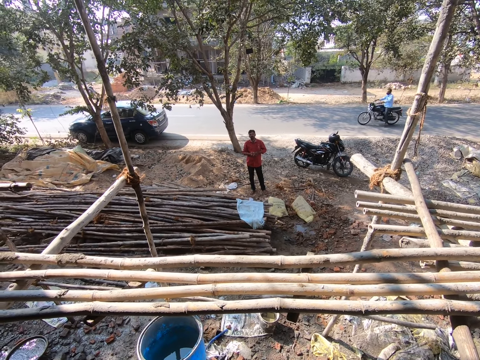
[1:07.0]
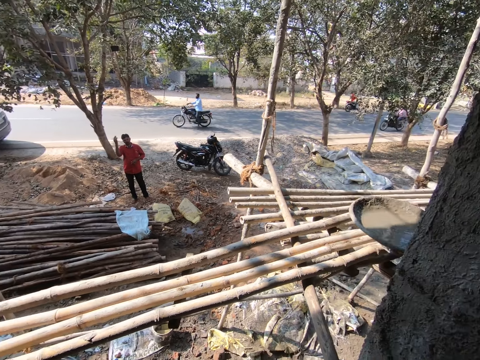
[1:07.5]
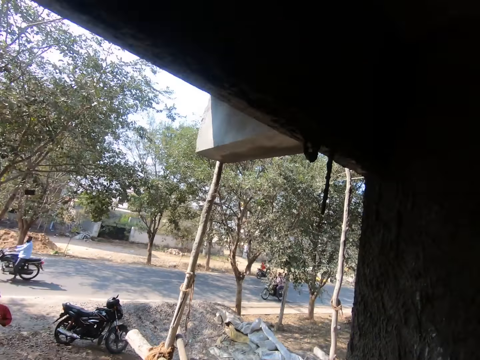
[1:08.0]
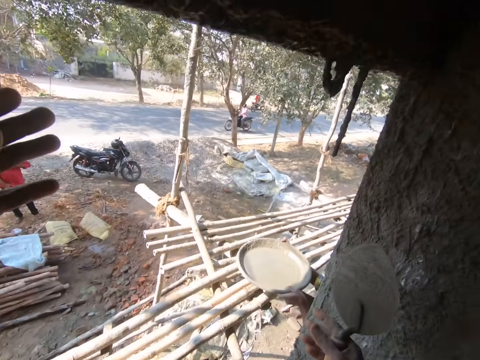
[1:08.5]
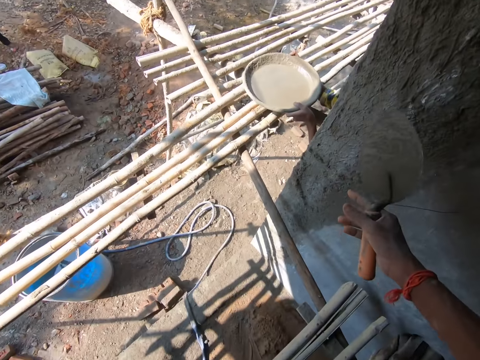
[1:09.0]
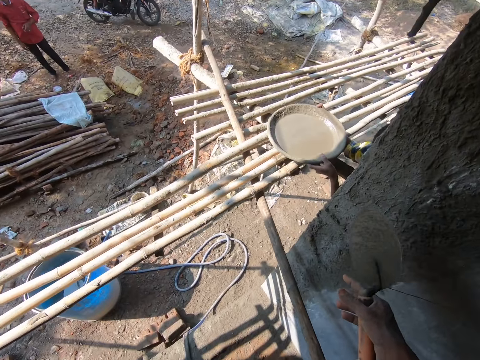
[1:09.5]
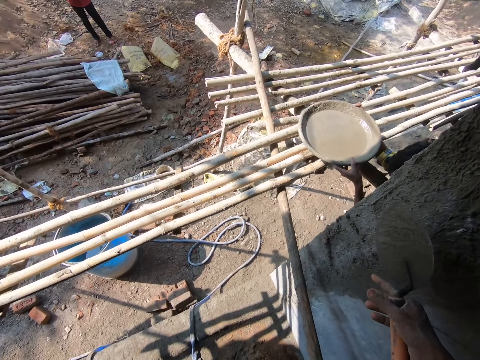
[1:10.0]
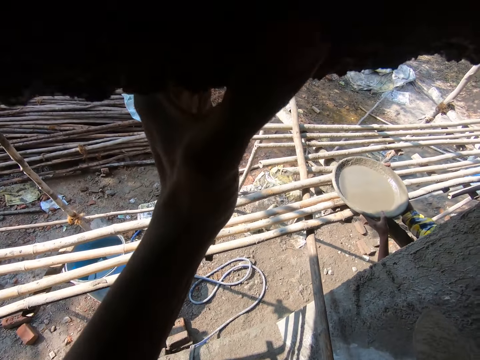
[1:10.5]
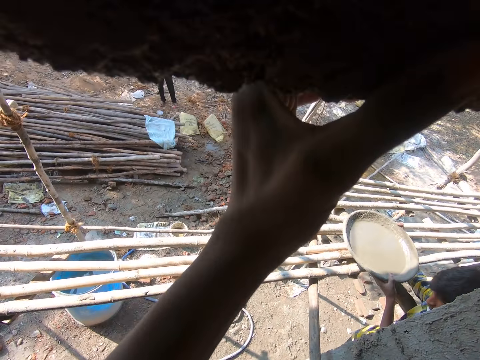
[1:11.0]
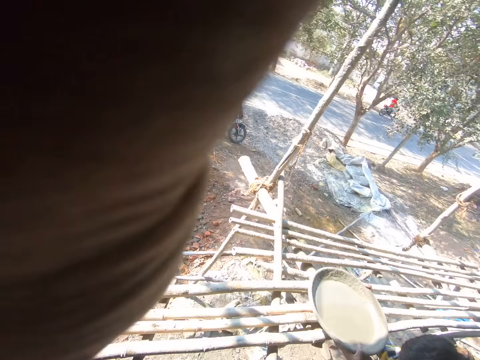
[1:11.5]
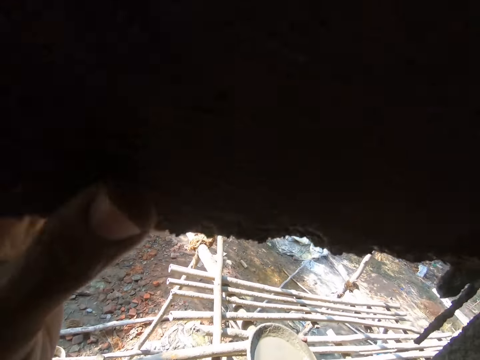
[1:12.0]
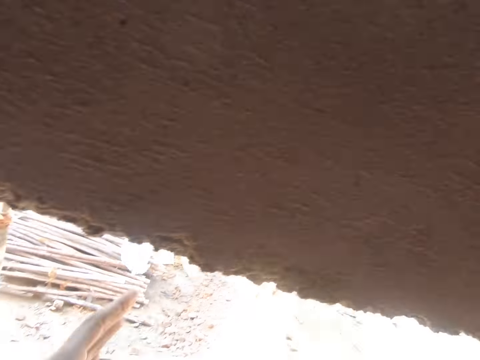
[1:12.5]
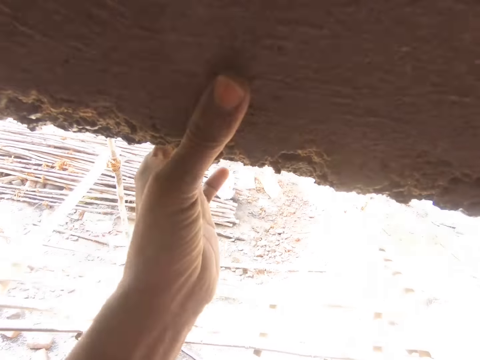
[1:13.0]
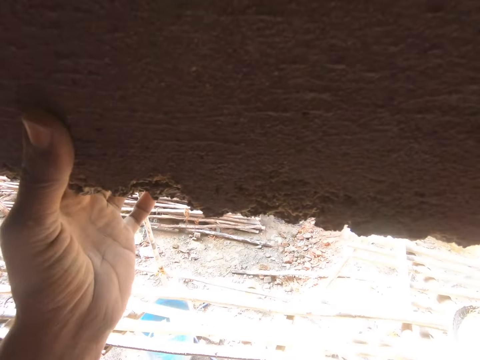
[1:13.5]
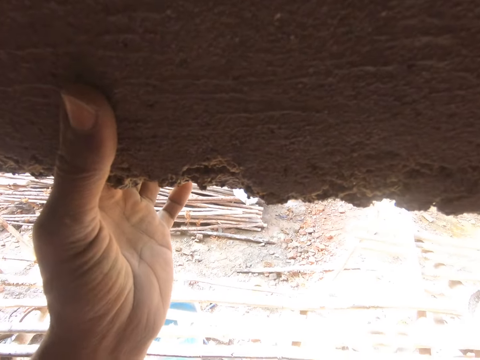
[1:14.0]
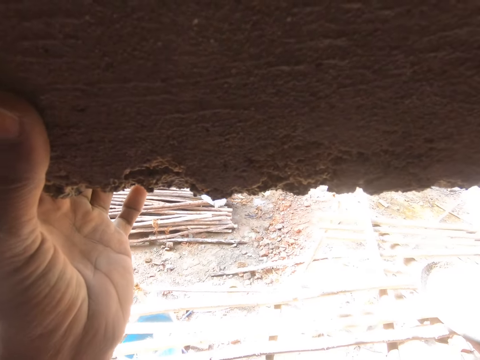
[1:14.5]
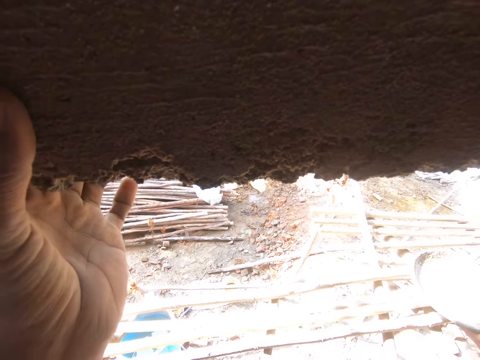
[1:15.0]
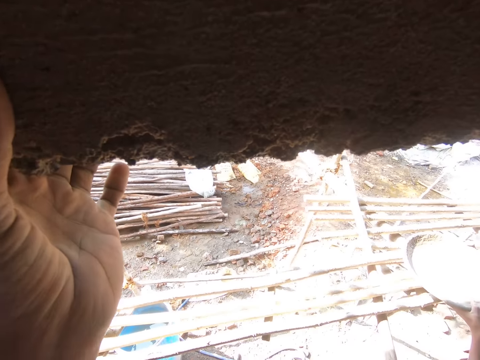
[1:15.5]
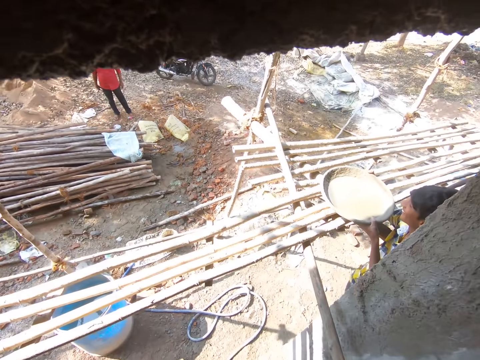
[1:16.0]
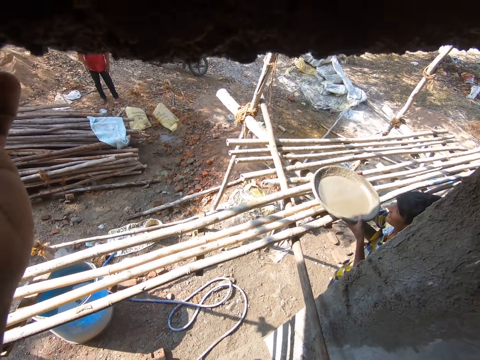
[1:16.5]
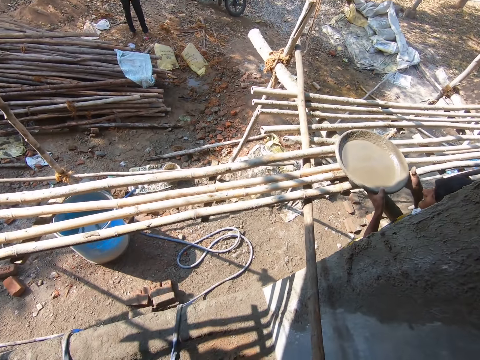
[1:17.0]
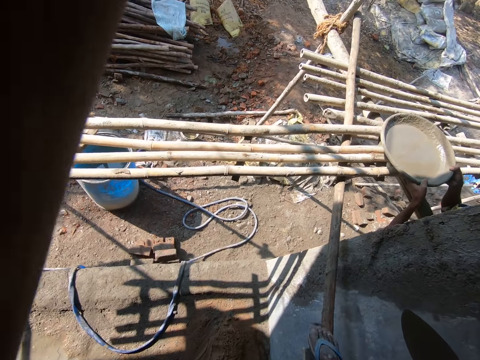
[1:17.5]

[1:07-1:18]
The camera wearer touches the wall and talks to a man.

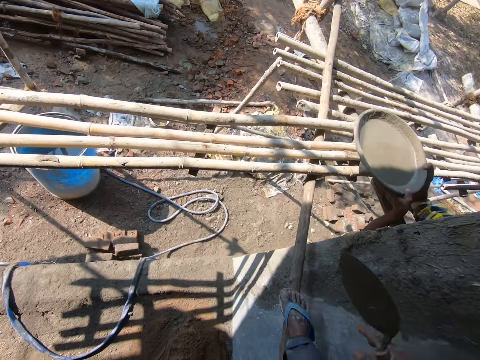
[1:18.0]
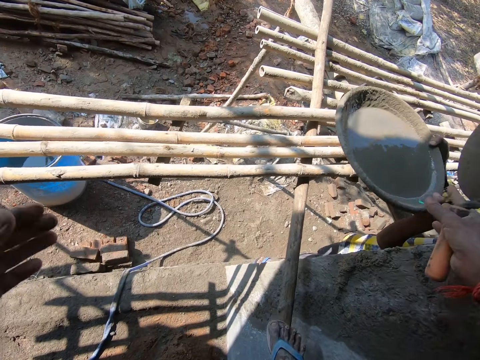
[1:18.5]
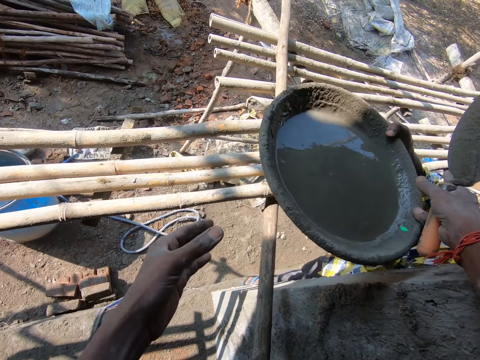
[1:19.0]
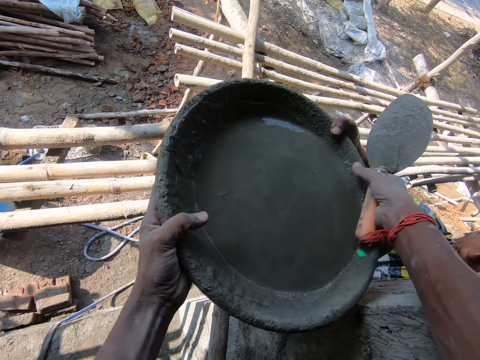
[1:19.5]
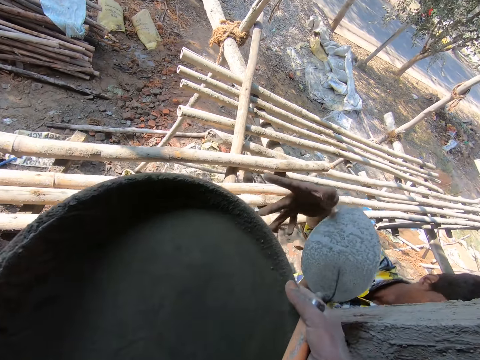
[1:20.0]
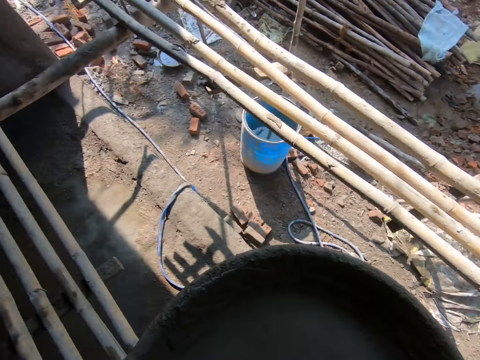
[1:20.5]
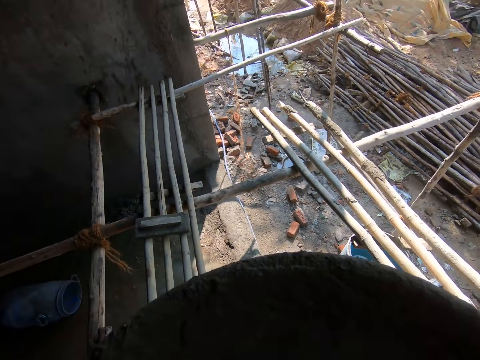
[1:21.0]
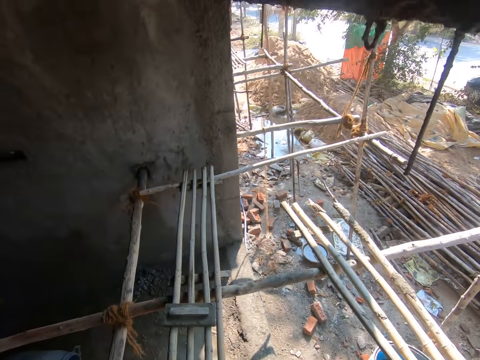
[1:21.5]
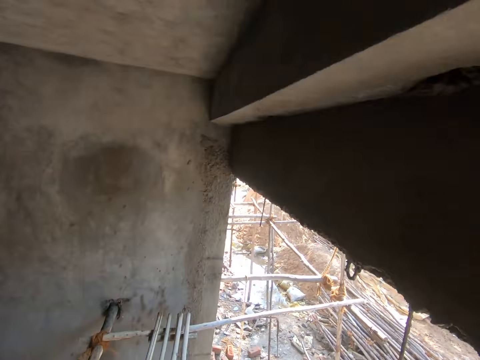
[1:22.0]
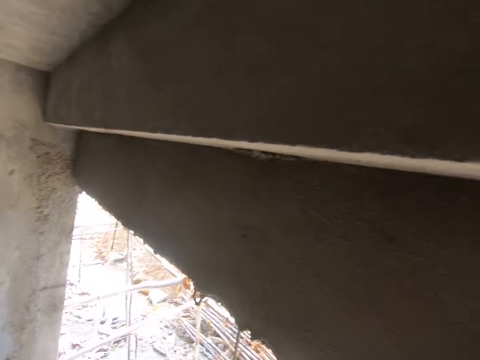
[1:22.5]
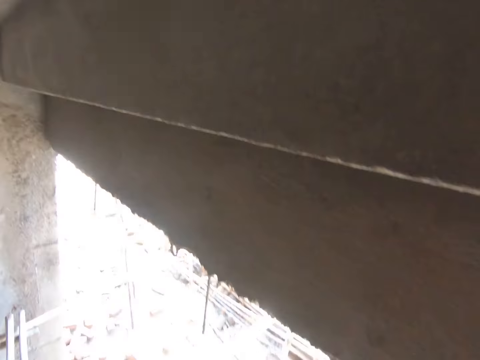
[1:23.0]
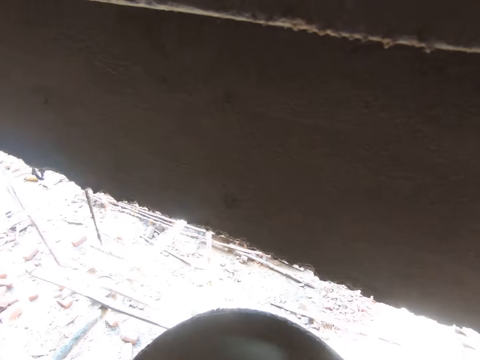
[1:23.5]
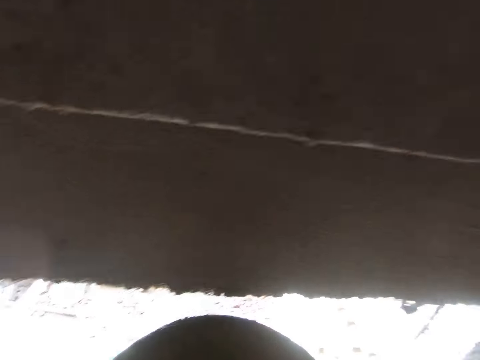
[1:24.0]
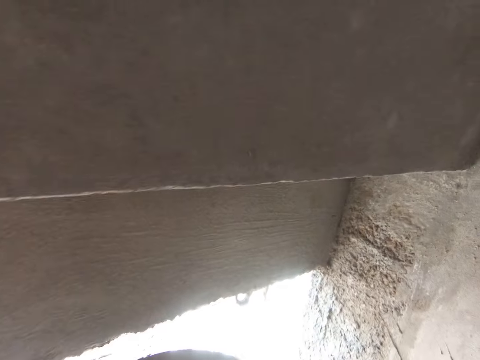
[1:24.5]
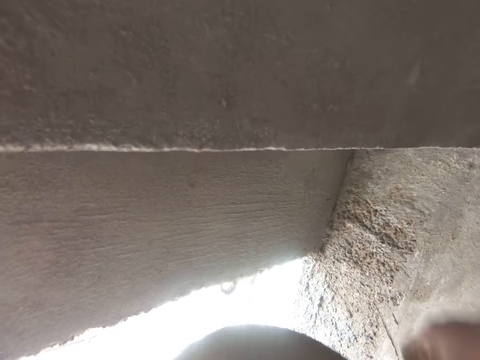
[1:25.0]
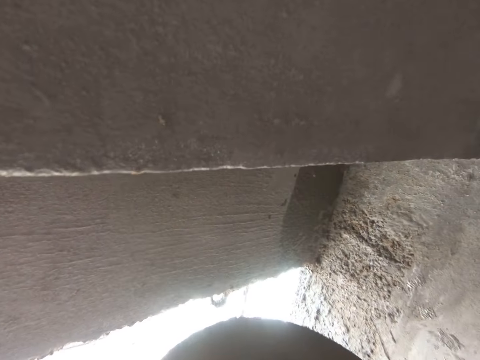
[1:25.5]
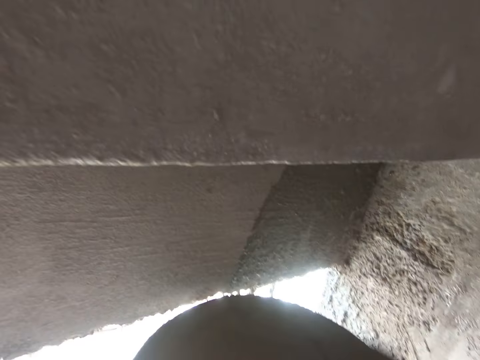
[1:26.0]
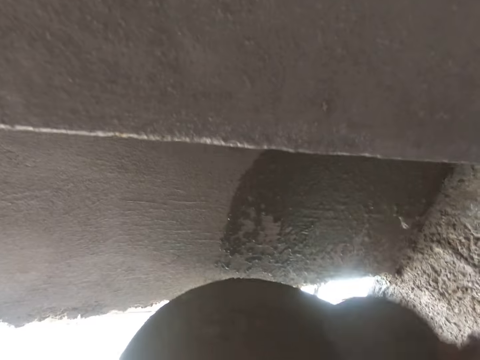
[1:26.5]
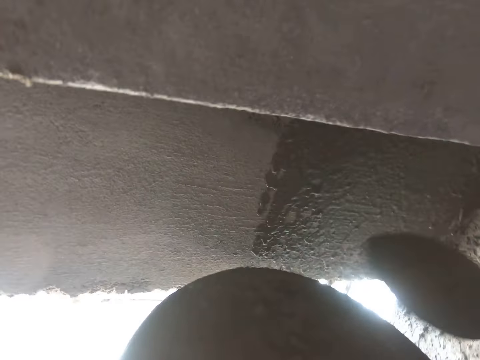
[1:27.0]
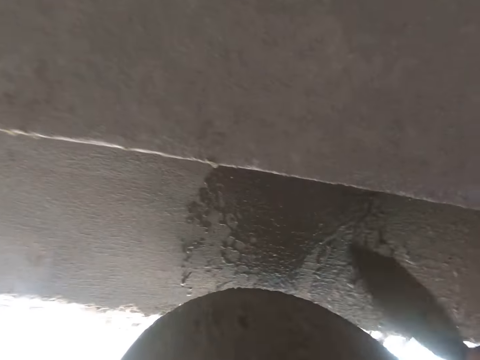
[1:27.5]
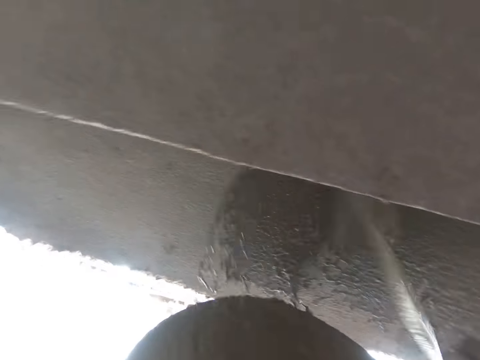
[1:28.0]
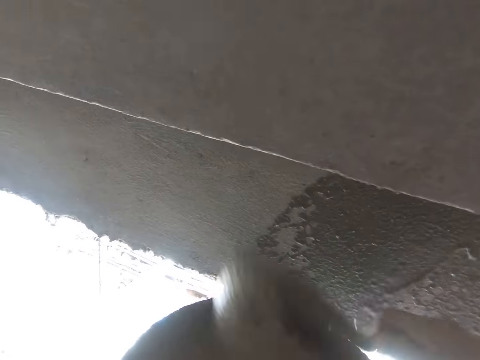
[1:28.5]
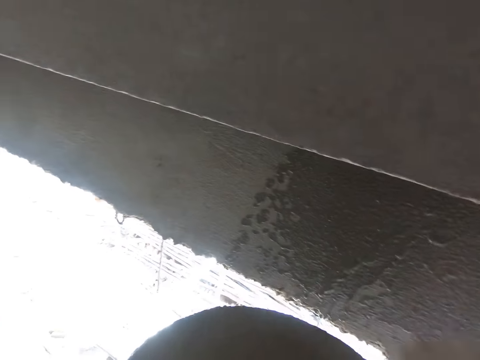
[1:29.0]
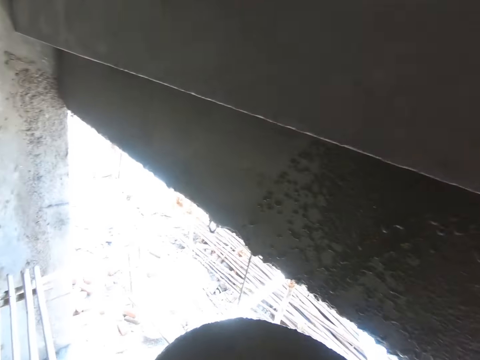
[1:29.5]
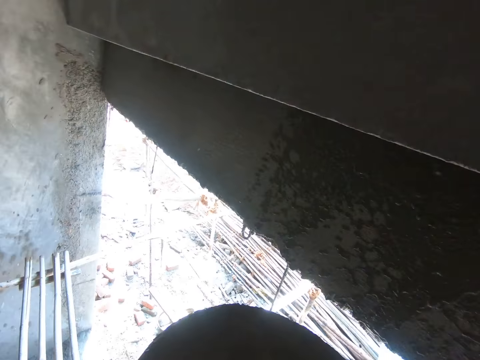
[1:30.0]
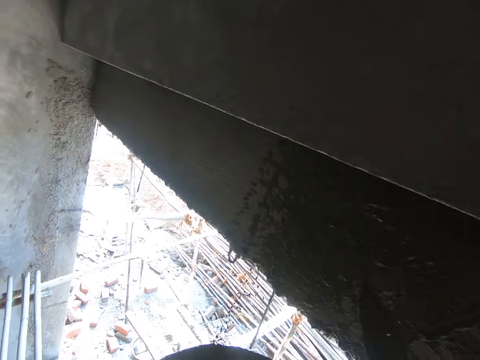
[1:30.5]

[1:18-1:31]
The camera wearer receives a basin from a man. They apply cement on the wall using a shovel.

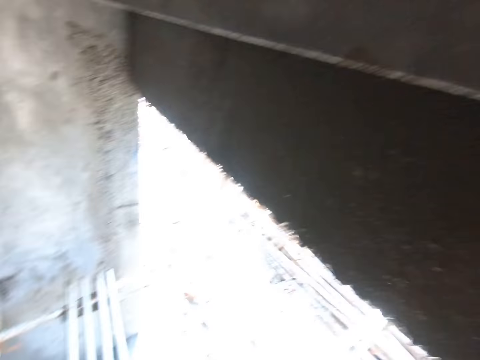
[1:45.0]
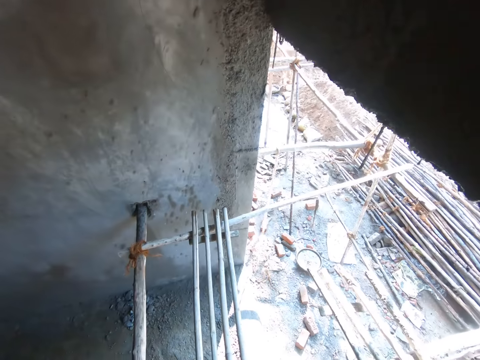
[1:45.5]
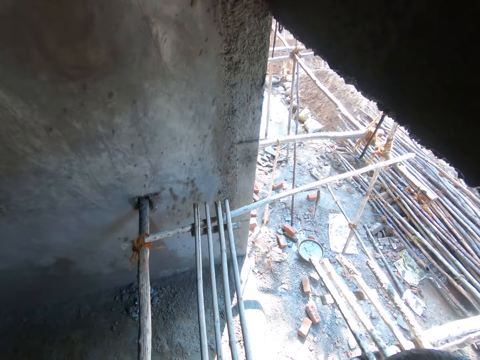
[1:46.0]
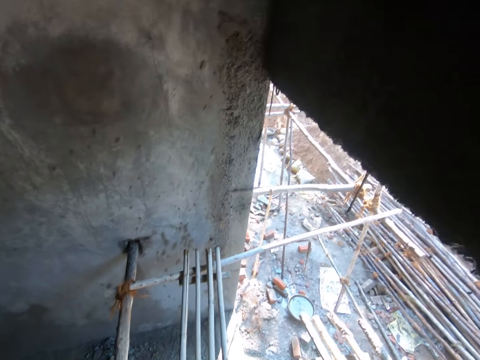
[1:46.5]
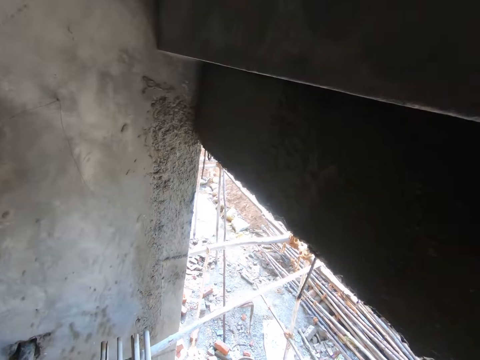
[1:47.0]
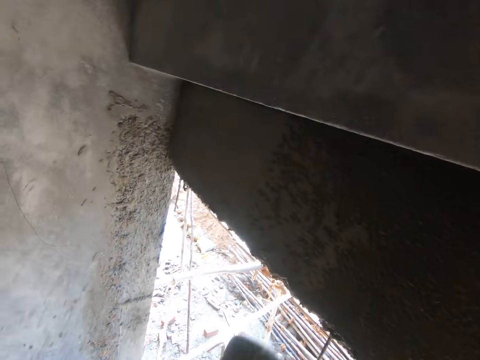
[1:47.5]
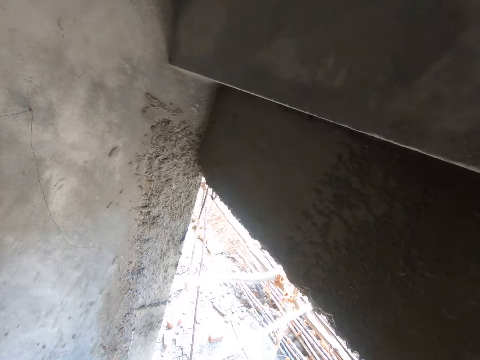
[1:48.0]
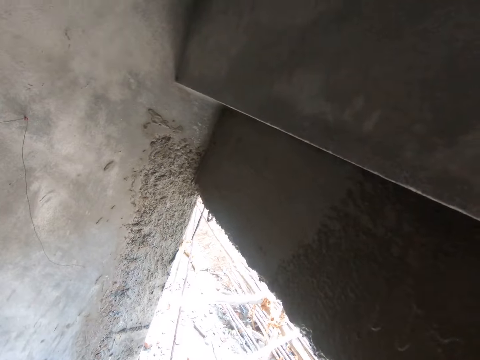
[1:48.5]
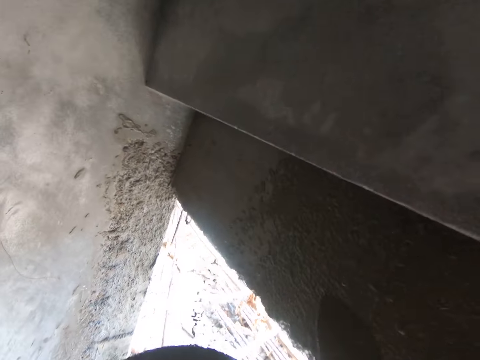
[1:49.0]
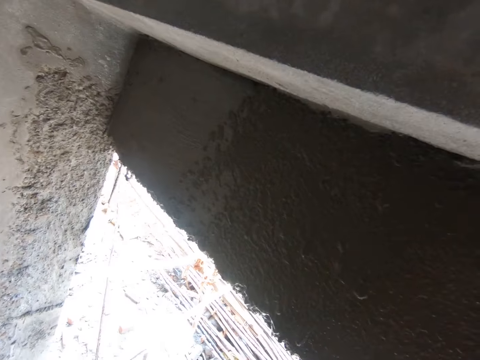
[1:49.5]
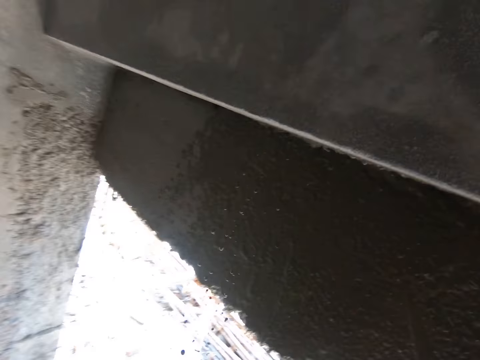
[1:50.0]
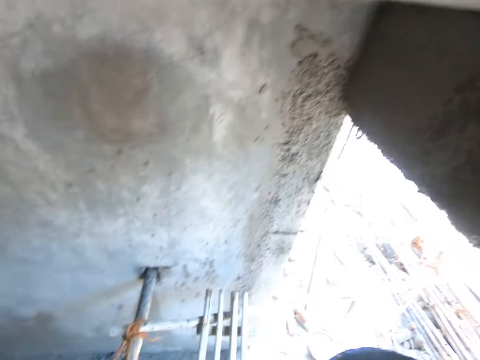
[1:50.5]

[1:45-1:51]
The camera wearer looks around. They apply cement on the wall using a shovel.
